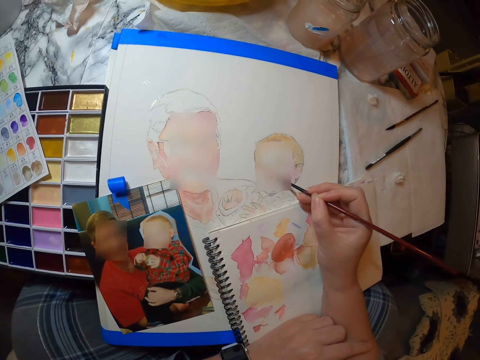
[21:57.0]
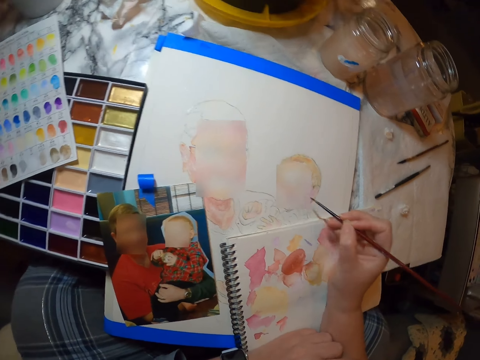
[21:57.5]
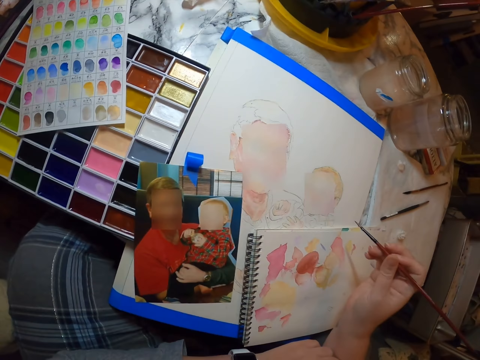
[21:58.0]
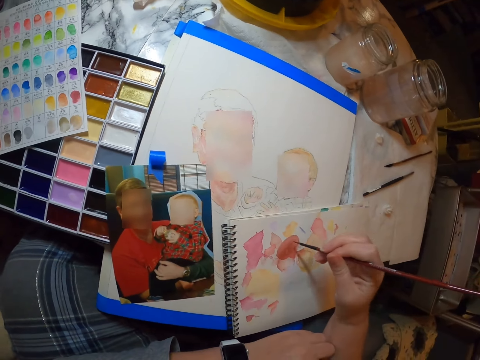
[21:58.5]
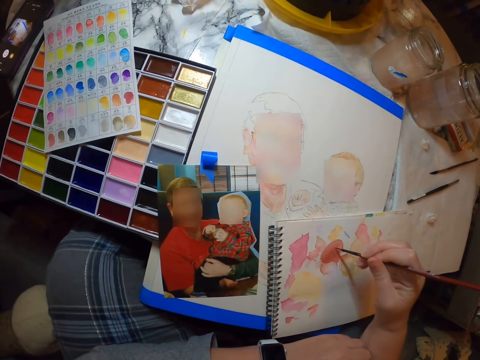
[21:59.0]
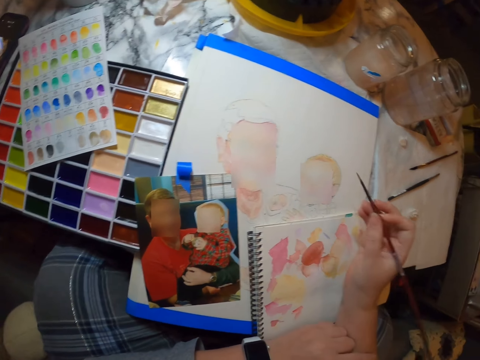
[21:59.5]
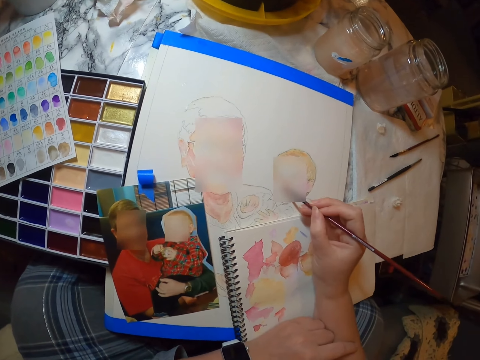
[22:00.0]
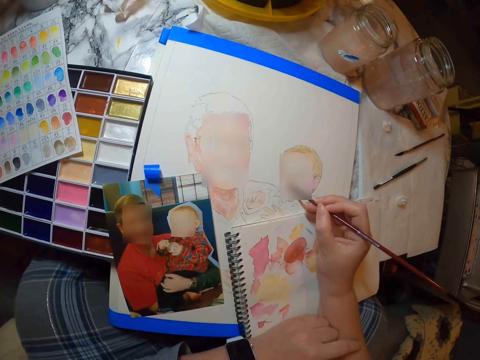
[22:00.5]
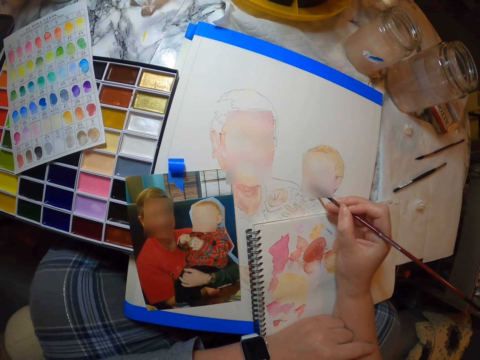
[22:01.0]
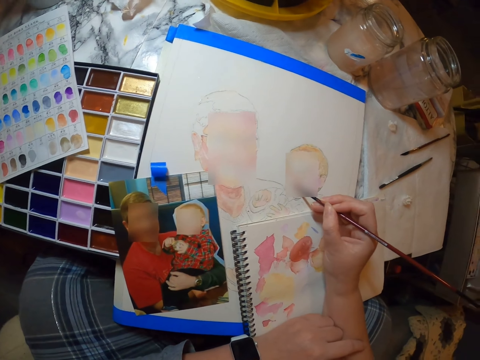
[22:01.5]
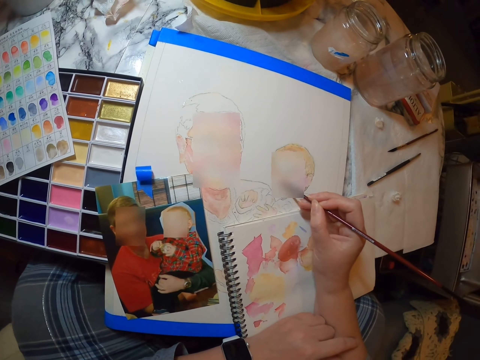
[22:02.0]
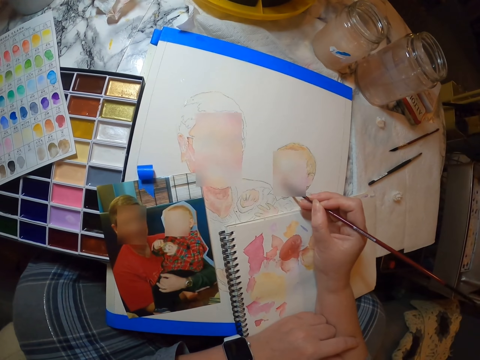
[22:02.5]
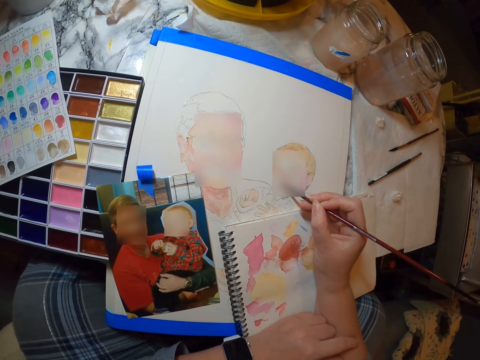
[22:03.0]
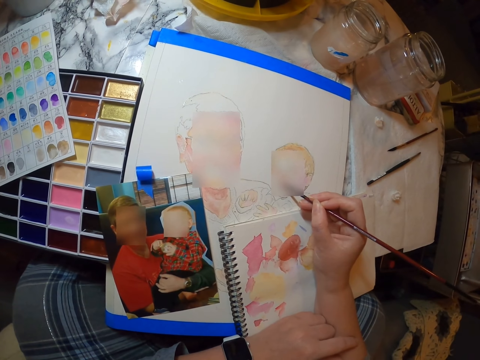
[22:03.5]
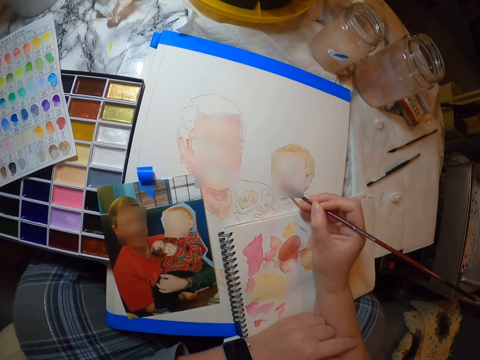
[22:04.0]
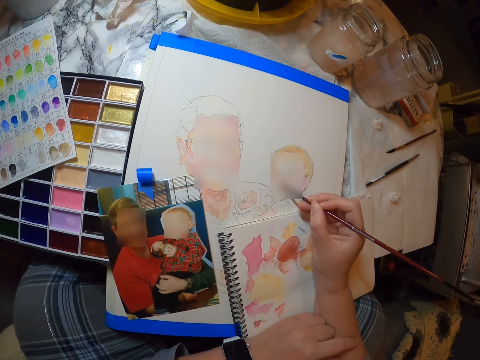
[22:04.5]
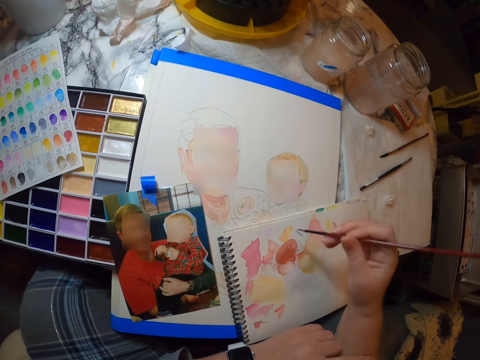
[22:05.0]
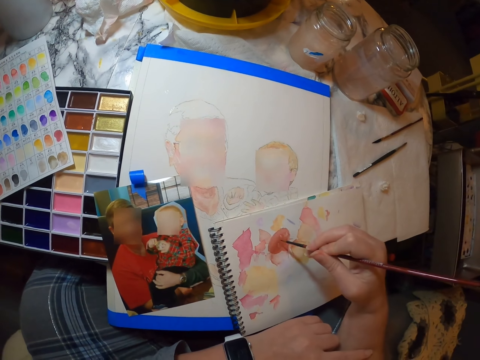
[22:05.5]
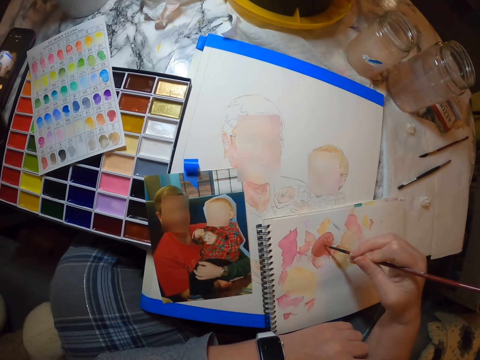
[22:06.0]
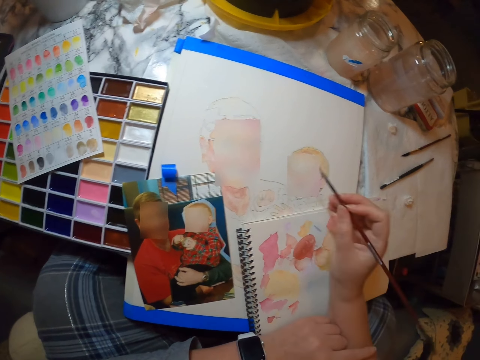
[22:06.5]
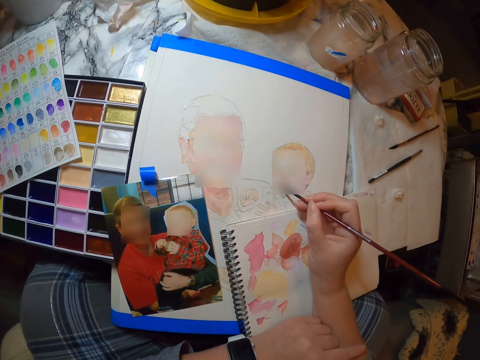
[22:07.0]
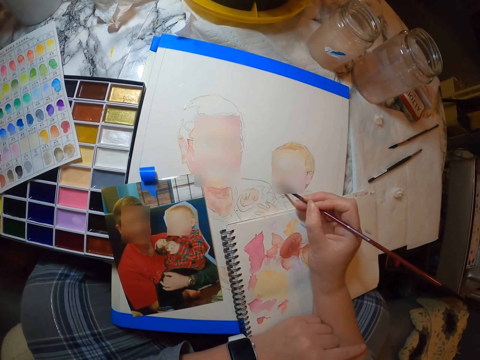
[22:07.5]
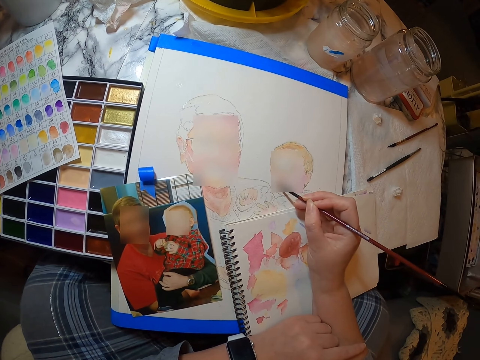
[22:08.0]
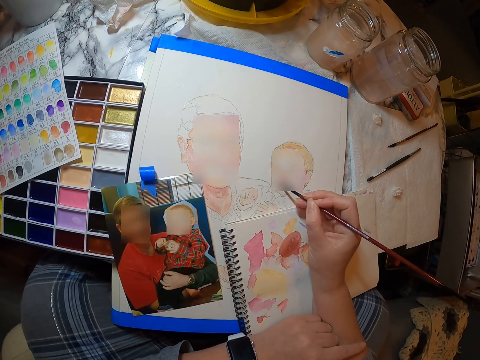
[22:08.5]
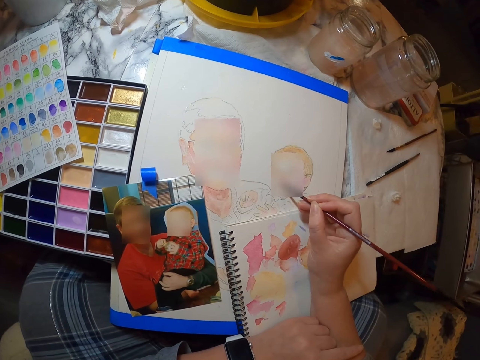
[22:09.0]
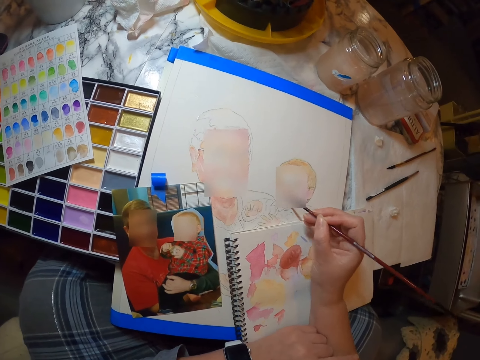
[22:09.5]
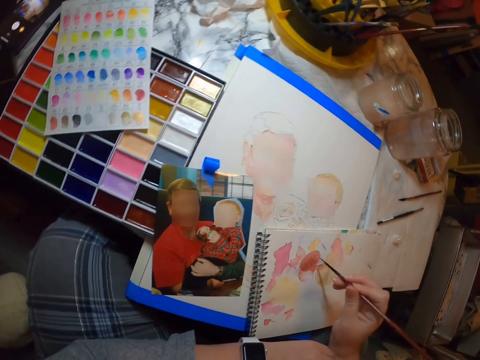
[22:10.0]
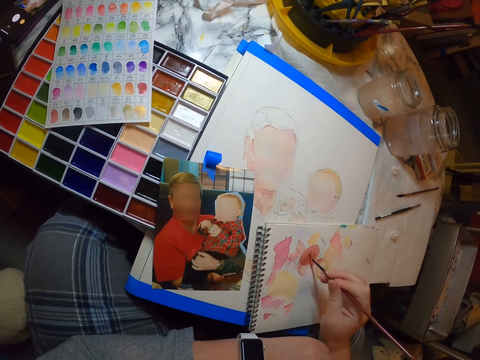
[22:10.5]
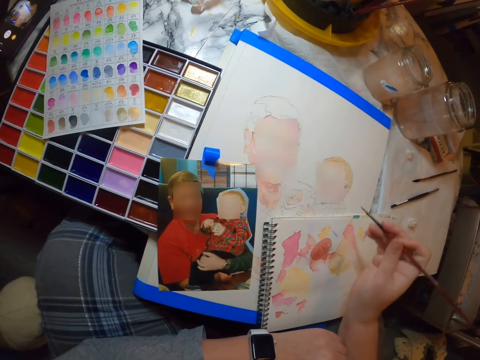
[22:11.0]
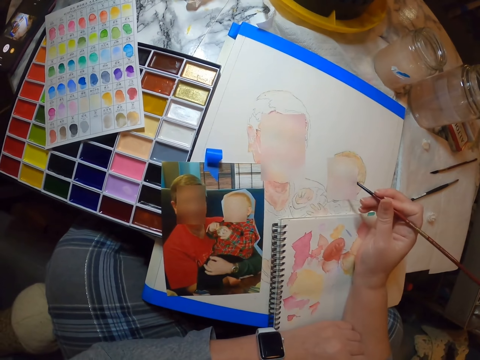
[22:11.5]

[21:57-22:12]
The camera wearer mixes the paint. They paint on the book.

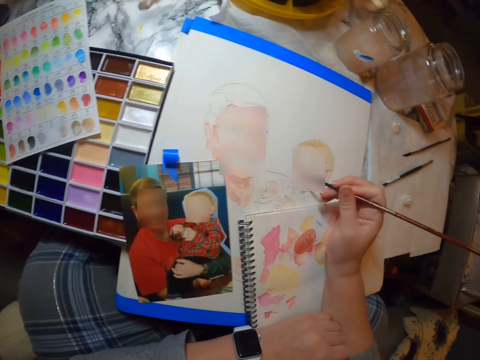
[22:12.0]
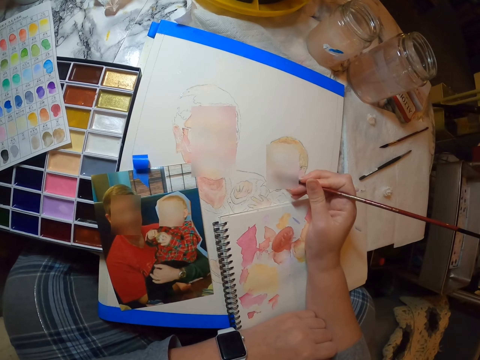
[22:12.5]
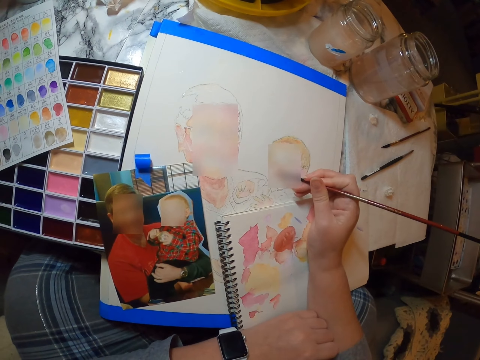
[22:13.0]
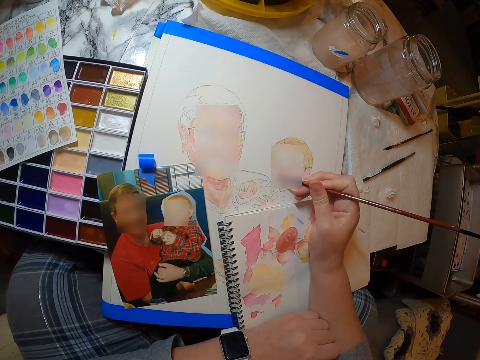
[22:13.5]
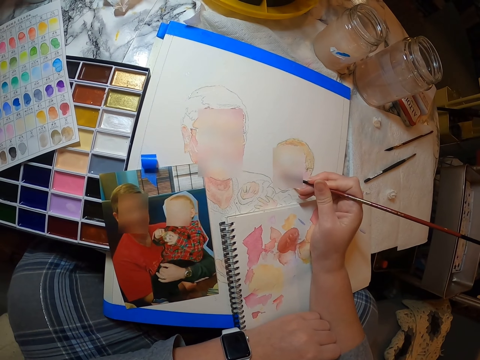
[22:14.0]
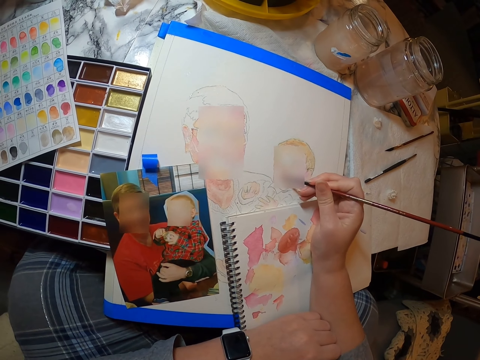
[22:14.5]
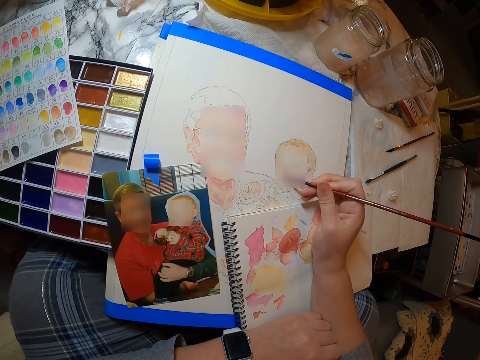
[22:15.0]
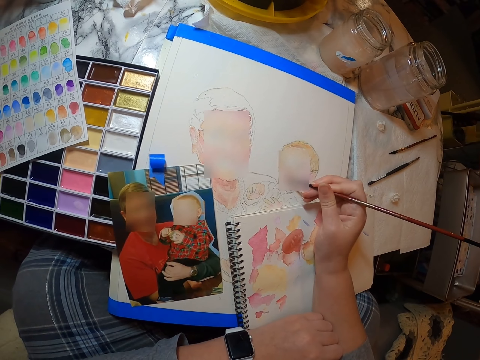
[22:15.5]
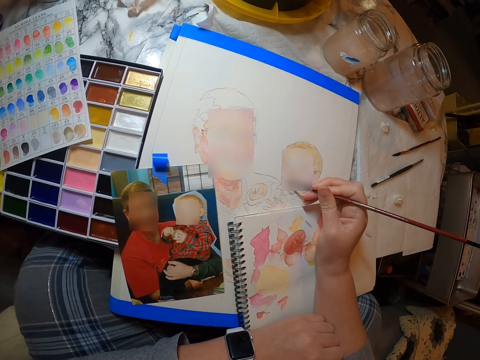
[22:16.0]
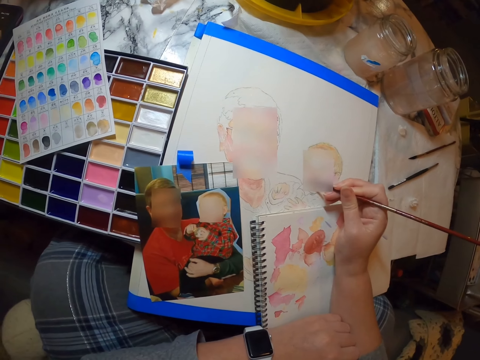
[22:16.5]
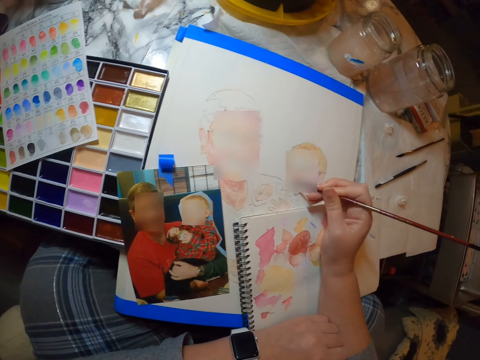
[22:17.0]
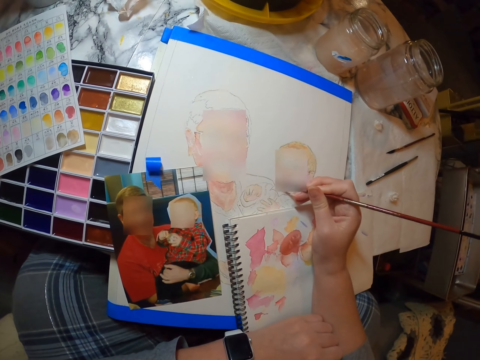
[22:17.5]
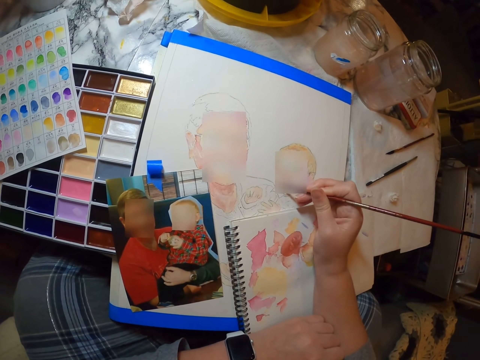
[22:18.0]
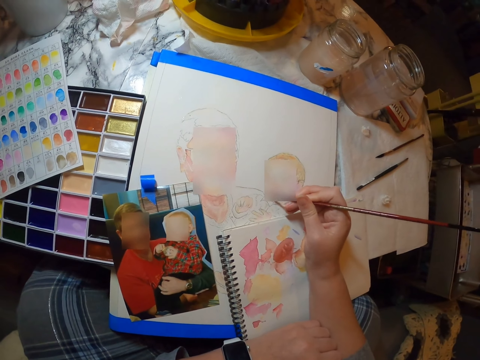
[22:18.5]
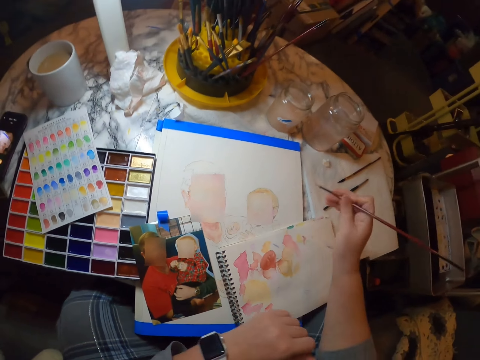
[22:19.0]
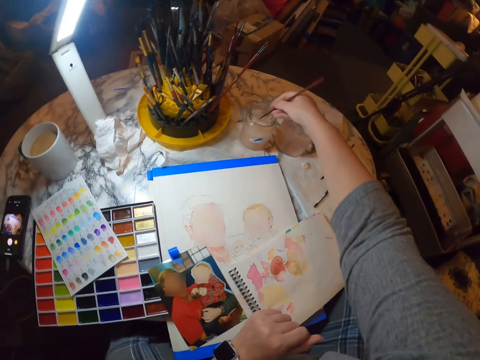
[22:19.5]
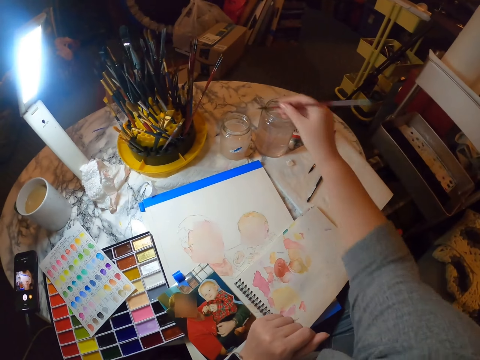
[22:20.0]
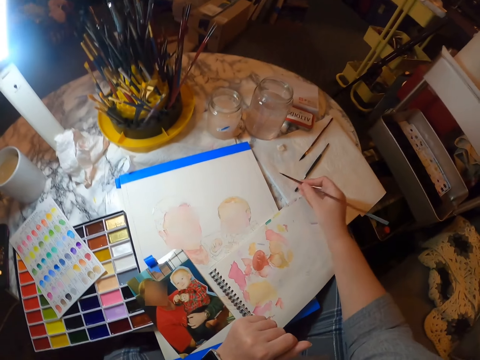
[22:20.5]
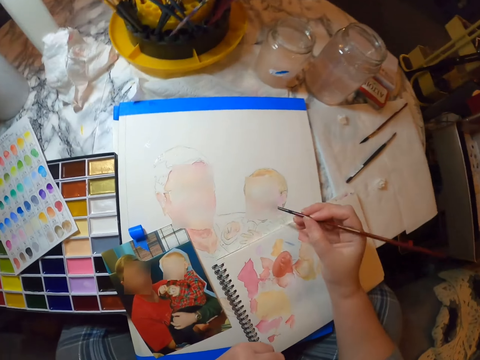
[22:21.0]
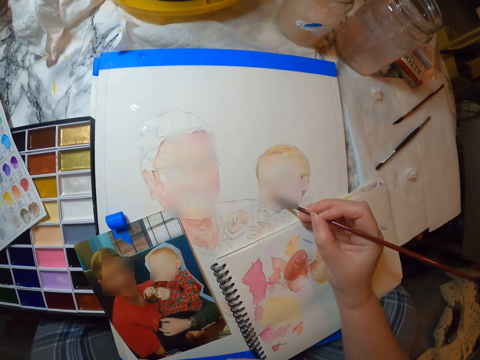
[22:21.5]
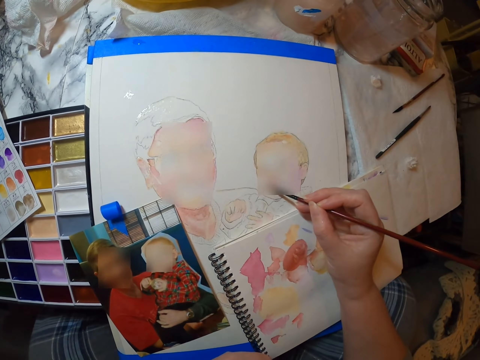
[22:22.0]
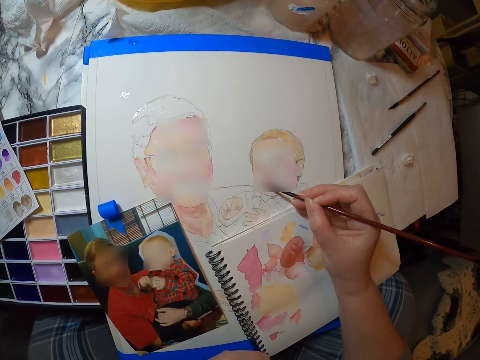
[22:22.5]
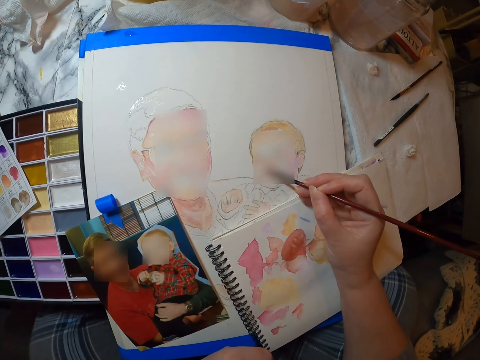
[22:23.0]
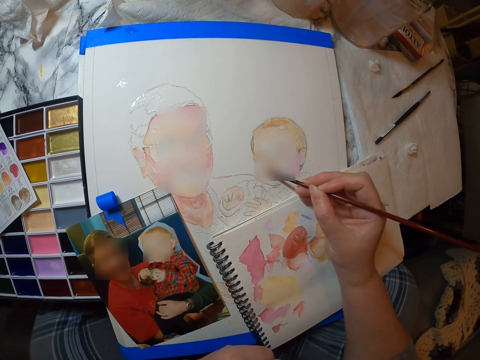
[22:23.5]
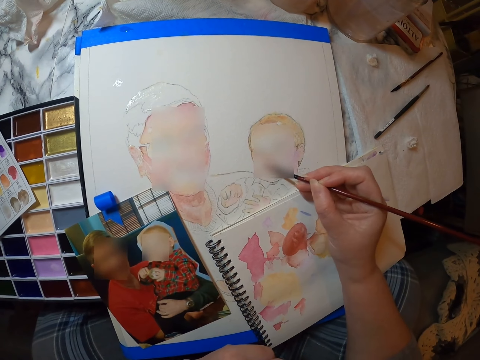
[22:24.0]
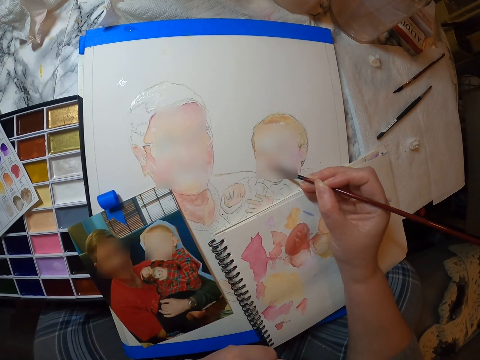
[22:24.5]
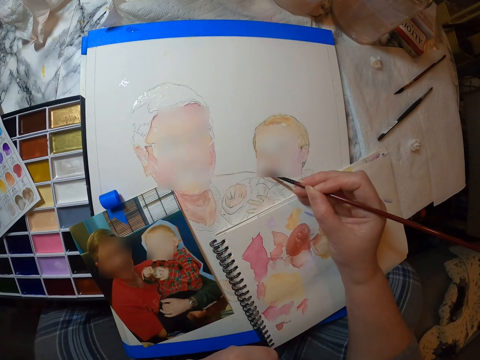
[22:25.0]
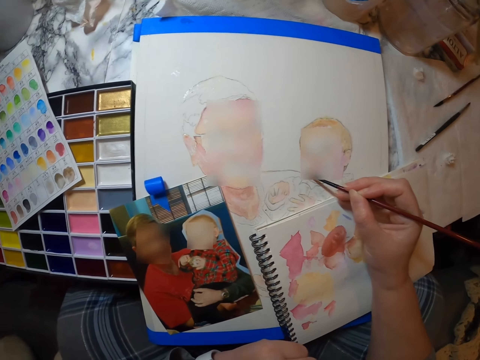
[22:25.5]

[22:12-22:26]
The camera wearer dips the brush in something. They dry the brush. They draw in the book.
